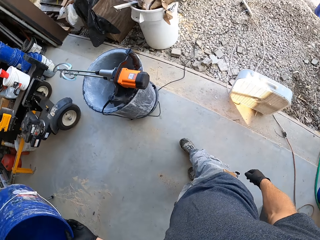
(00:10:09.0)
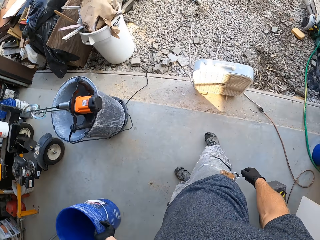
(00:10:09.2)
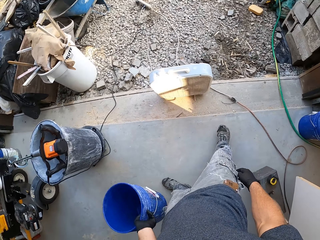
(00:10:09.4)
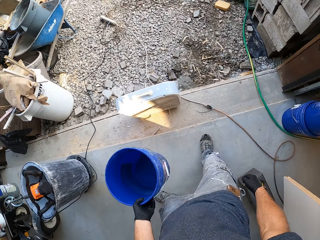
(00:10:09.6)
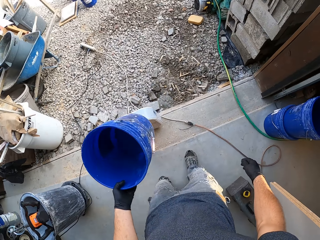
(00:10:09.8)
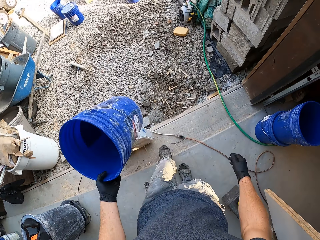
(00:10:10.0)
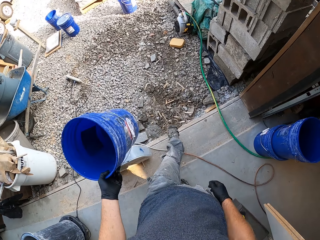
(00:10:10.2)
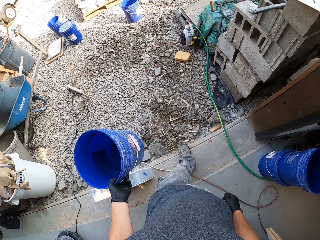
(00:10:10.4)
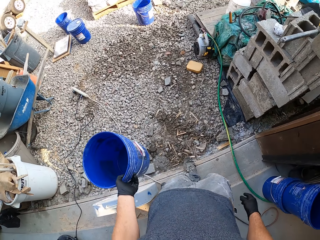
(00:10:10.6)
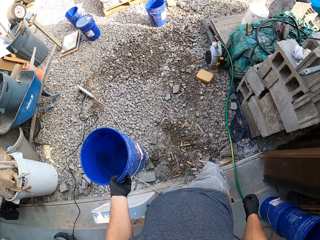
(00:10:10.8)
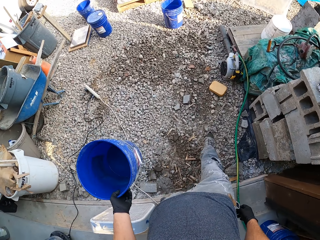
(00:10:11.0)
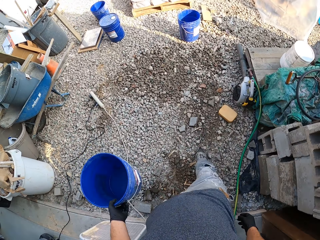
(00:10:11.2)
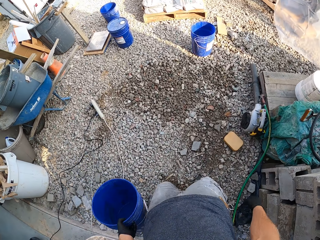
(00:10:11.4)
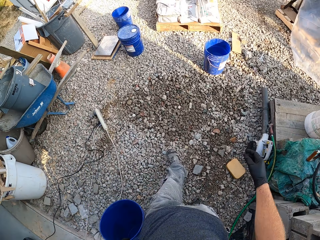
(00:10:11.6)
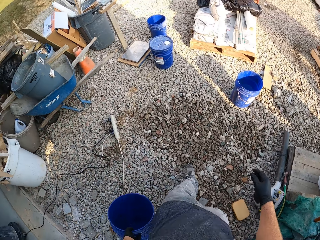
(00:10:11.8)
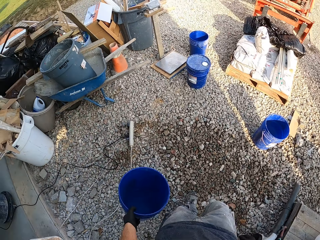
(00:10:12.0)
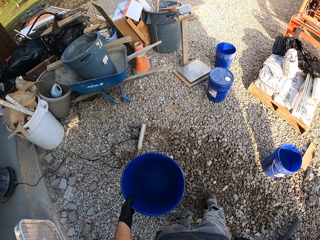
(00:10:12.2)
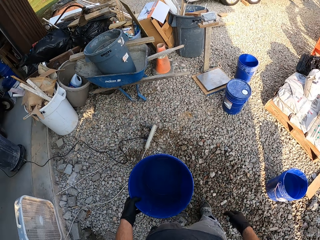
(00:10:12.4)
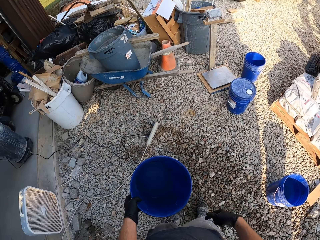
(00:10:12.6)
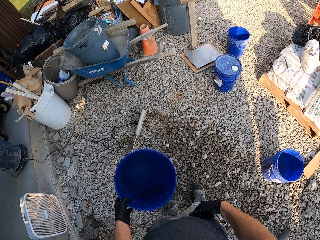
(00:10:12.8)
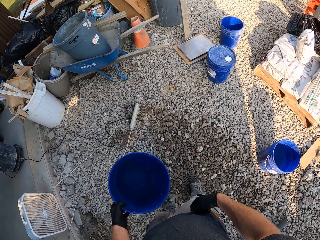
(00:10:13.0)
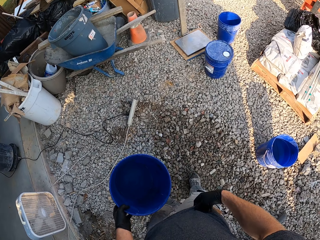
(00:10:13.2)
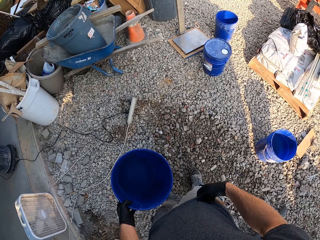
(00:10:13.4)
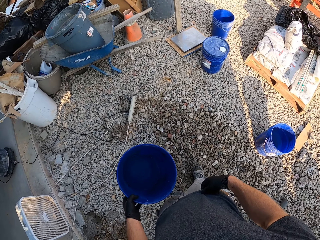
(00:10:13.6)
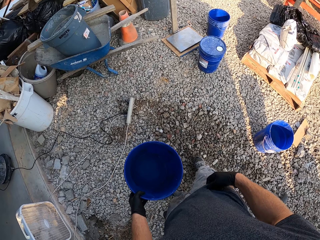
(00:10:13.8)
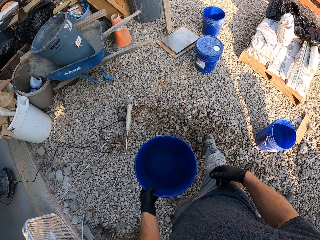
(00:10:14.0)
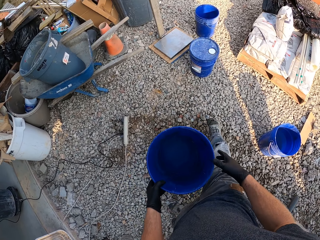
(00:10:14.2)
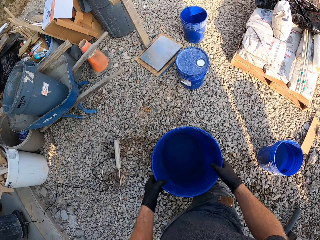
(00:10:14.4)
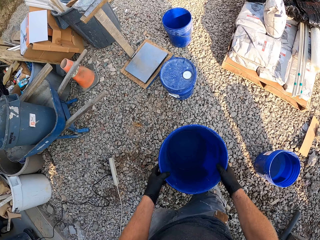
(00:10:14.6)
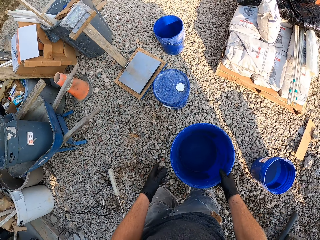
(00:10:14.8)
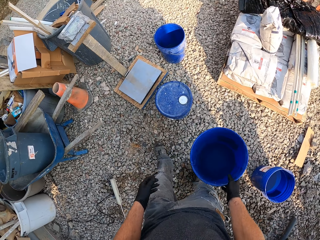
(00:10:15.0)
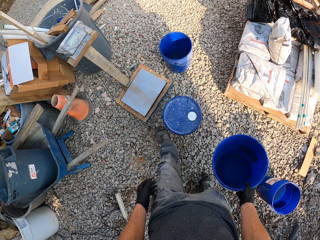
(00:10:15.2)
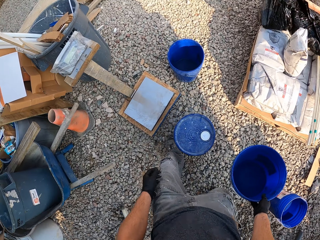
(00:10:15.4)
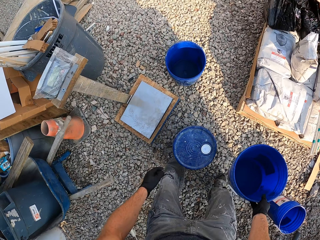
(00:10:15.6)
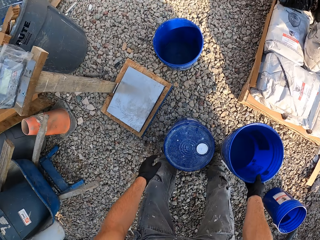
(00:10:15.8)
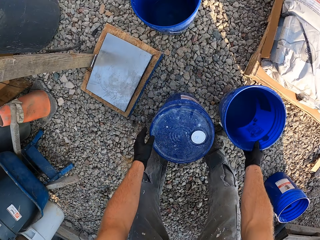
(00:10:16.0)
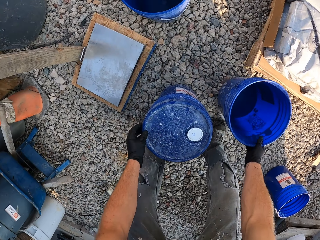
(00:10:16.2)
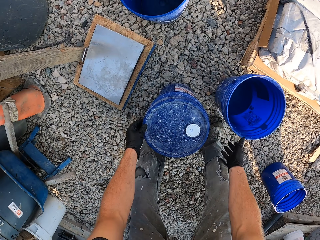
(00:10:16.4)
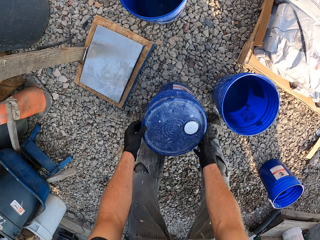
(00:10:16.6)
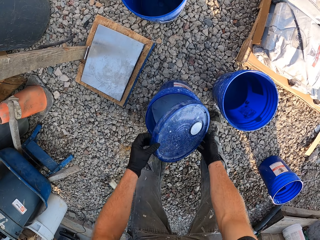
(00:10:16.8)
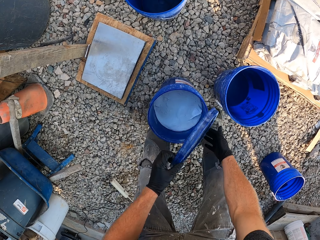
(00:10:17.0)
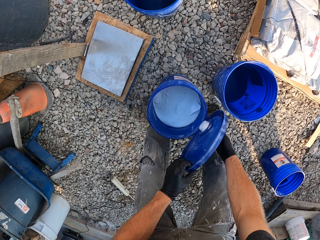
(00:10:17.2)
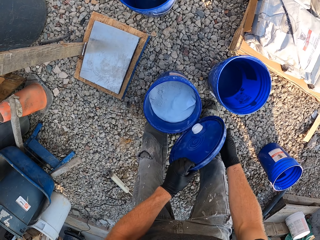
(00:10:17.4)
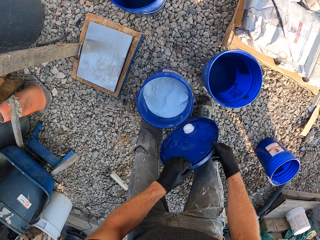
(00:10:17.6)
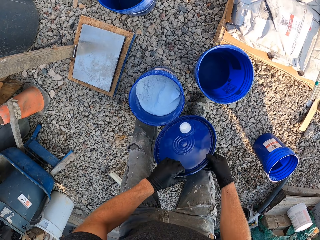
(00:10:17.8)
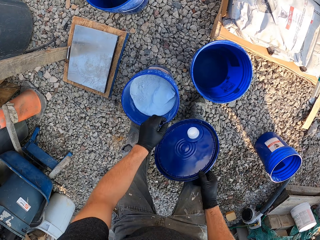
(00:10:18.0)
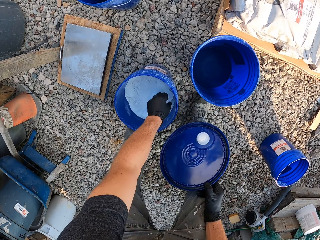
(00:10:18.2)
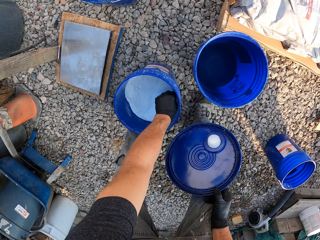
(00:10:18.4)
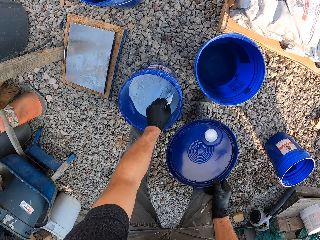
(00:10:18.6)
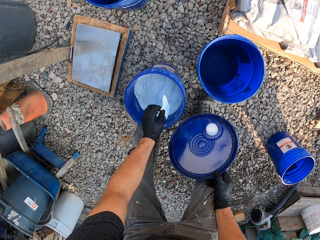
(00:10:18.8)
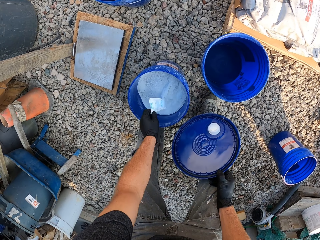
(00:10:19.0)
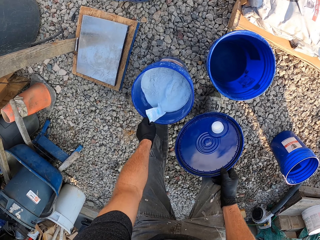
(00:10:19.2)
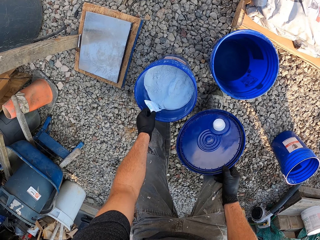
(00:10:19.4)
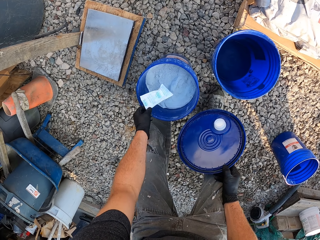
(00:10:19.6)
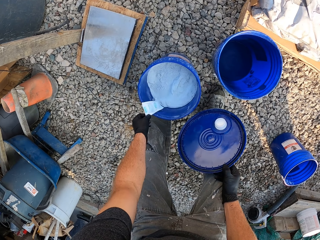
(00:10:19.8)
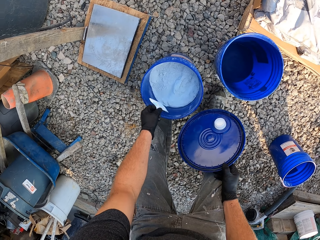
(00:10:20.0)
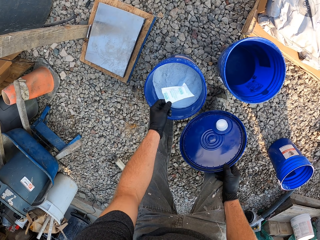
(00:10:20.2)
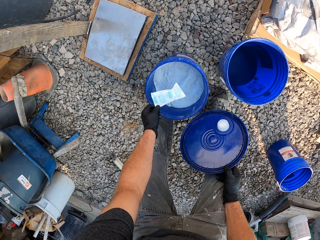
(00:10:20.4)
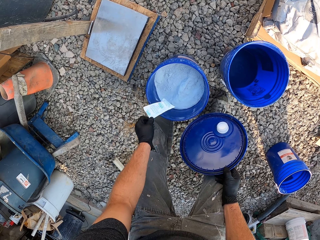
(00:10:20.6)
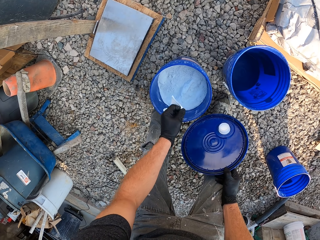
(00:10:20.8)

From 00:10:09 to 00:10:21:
The camera wearer touches the waist. They hold the bucket with both hands and exchange the hand holding the bucket. They drop the bucket. They open the bucket. They pick a paper from the bucket. They shake the paper.

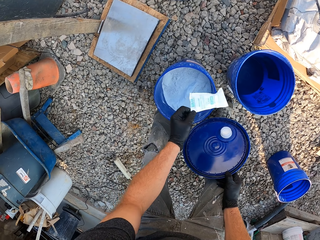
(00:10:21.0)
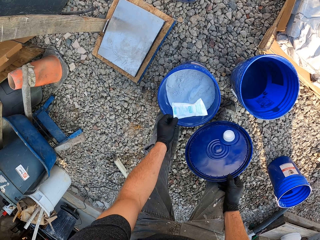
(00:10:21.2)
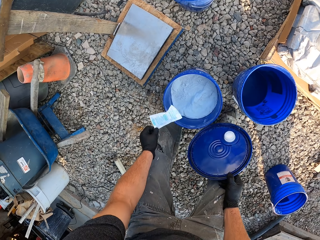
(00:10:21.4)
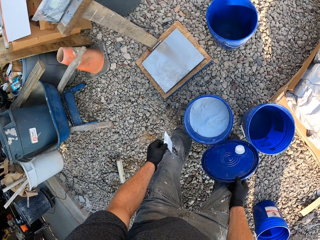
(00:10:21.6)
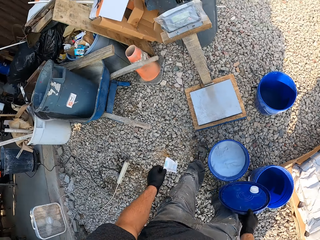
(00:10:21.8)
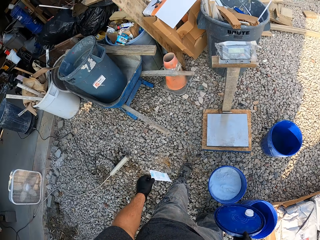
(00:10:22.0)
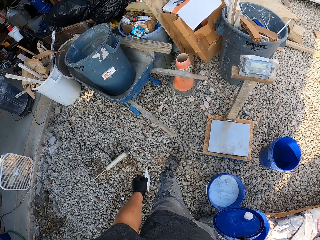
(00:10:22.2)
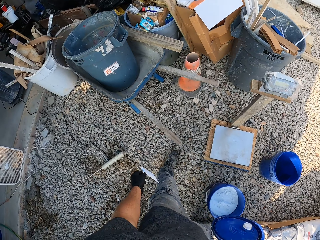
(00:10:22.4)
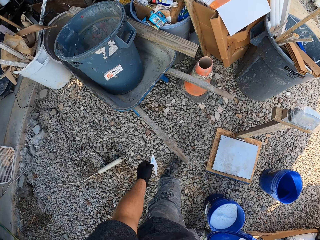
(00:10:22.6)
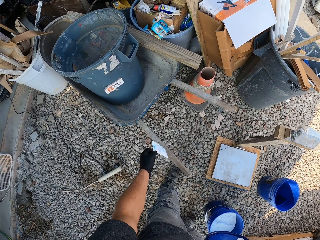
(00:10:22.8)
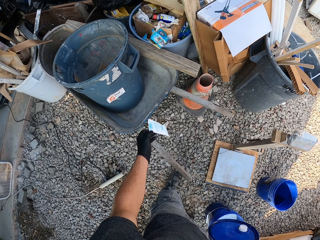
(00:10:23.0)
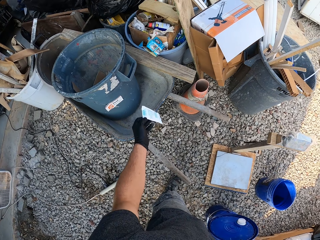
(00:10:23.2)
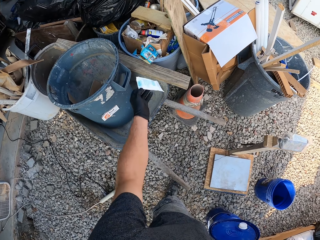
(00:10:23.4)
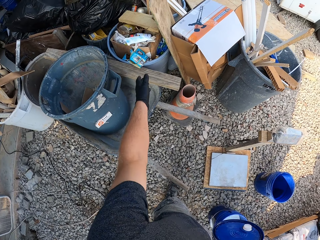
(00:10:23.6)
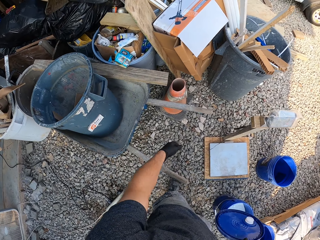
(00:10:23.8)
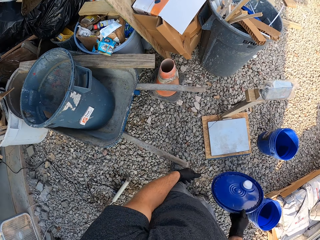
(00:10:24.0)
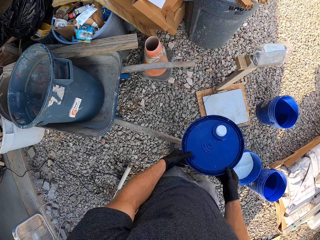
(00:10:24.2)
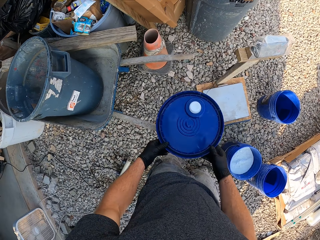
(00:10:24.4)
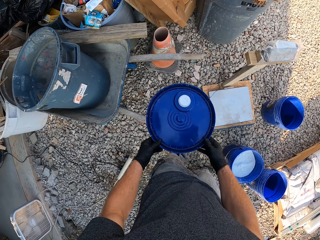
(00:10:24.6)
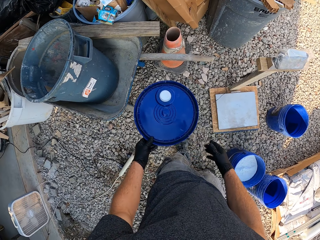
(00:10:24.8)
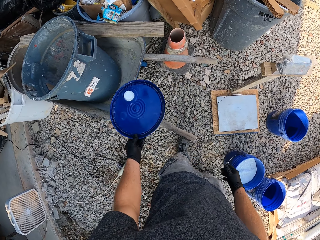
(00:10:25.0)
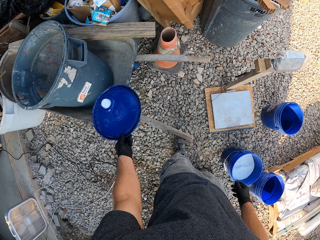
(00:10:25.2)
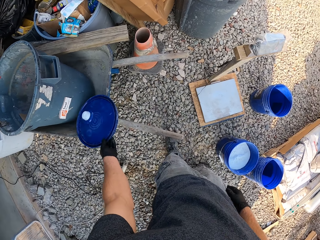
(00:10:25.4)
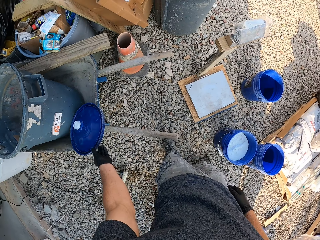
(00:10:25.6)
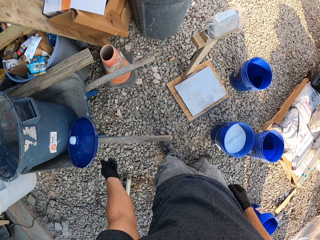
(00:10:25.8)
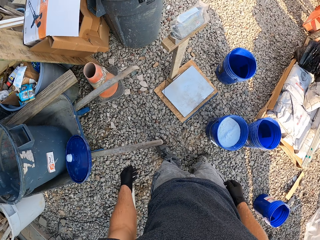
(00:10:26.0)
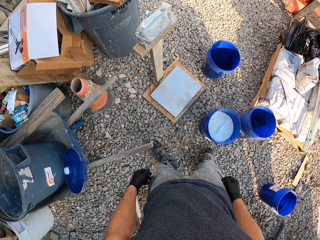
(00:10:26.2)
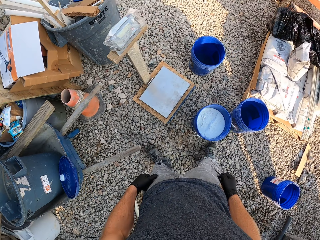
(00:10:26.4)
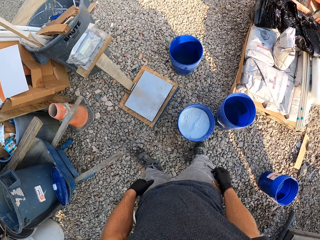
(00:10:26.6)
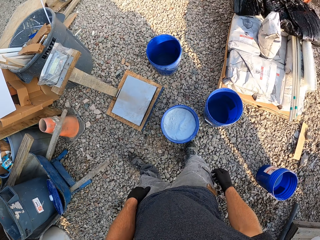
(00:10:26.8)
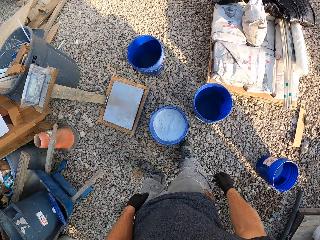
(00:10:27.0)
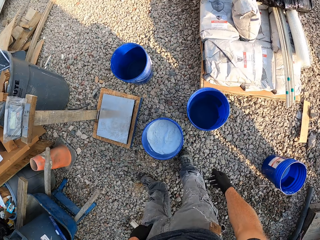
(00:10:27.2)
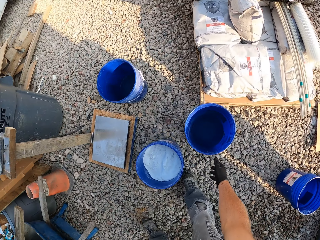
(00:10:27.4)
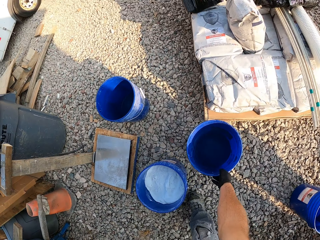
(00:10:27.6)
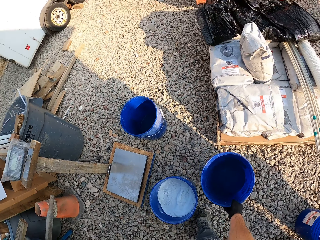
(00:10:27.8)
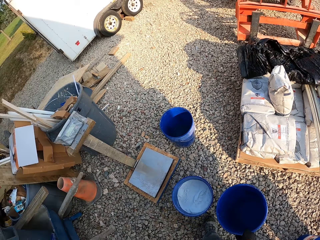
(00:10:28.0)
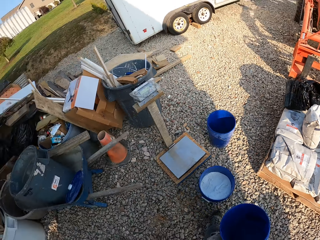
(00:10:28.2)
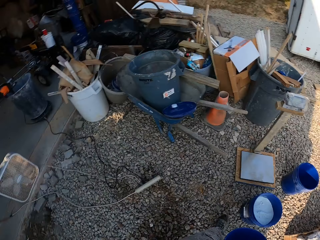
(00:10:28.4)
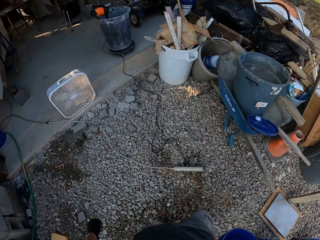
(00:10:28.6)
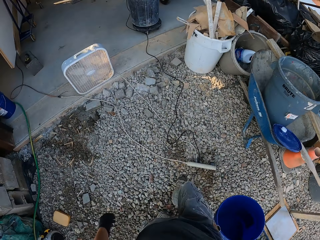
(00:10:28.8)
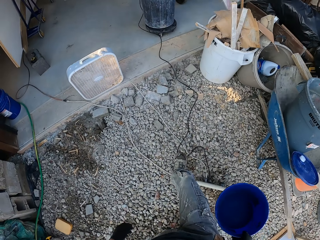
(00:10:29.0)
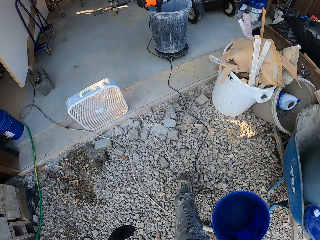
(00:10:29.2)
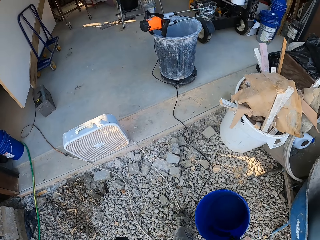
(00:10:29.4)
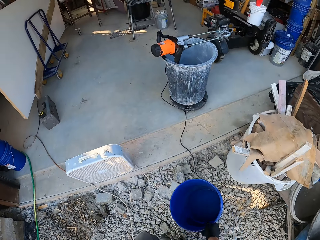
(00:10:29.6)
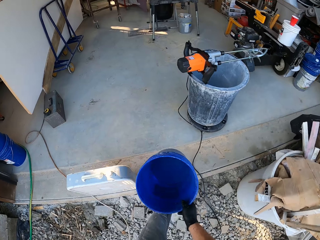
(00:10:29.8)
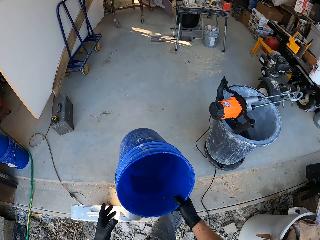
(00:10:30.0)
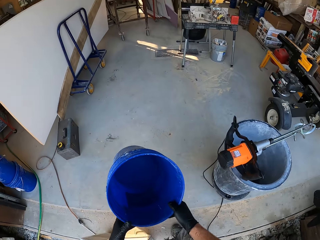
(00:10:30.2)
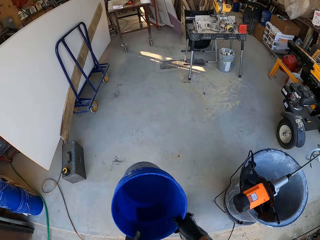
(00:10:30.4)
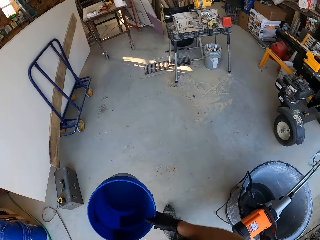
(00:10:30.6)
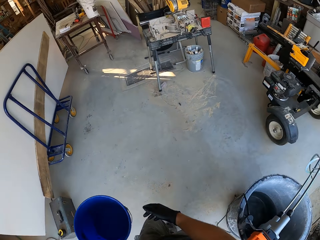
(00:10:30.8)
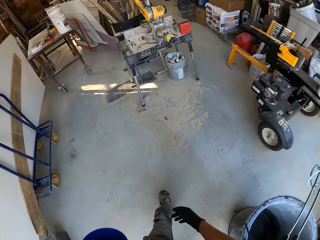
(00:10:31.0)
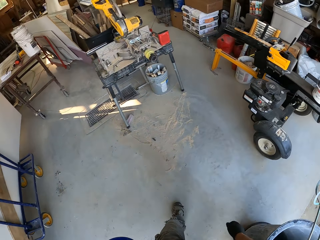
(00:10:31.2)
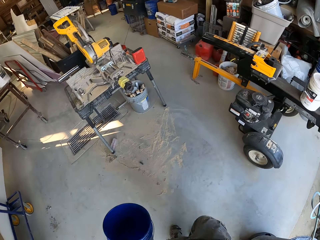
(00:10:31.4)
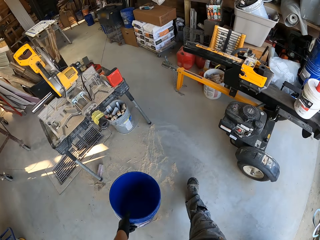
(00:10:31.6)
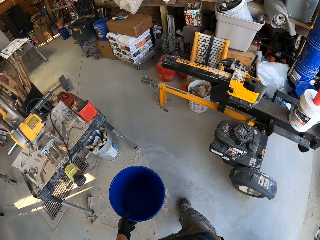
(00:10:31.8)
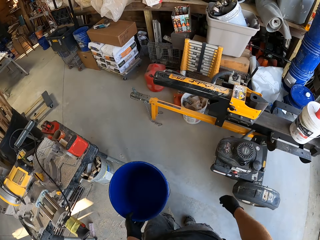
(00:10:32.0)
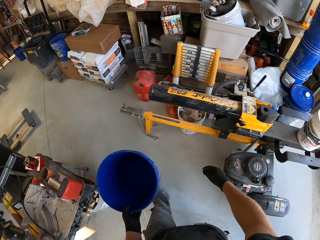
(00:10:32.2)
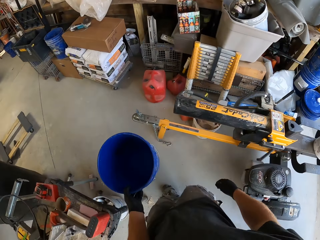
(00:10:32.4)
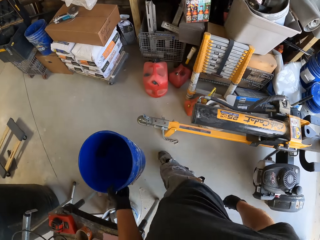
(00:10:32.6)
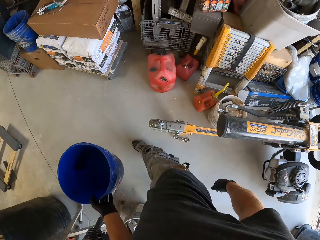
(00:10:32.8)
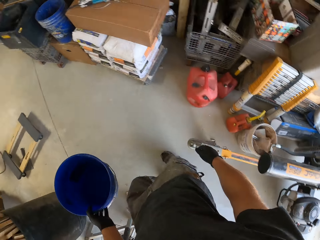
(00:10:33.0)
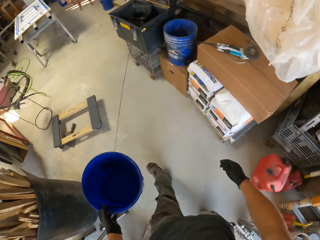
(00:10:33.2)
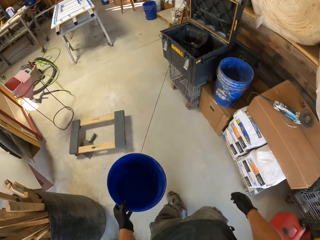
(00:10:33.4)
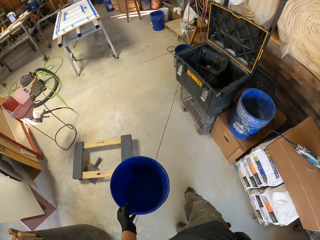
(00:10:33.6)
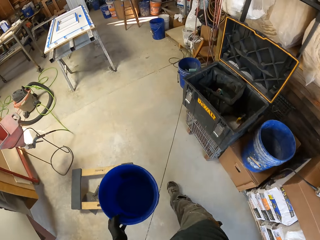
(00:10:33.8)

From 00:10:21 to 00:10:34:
The camera wearer walks in the construction workshop. They drop the paper in the trash bin. They exchange the hand holding the bucket lid and drop the bucket lid. They move in the construction workshop. They pick a bucket. They walk in the construction workshop.
